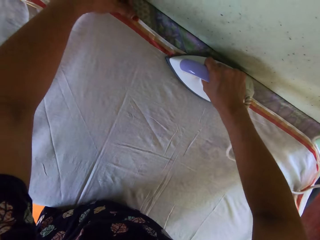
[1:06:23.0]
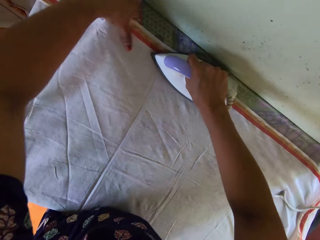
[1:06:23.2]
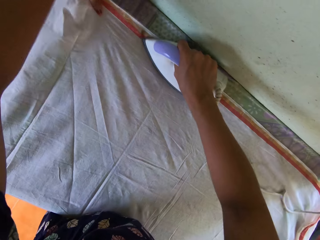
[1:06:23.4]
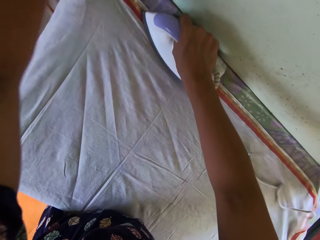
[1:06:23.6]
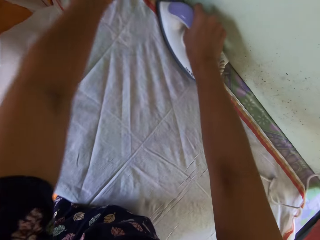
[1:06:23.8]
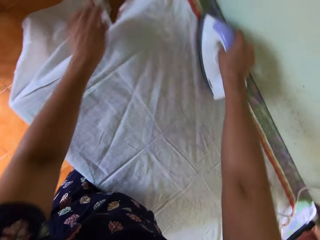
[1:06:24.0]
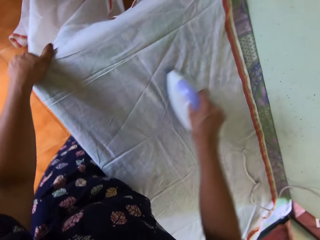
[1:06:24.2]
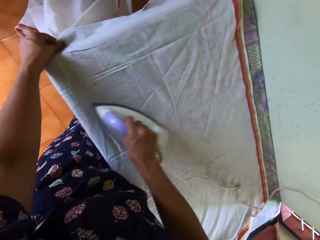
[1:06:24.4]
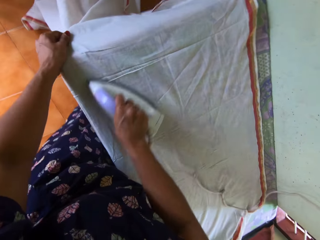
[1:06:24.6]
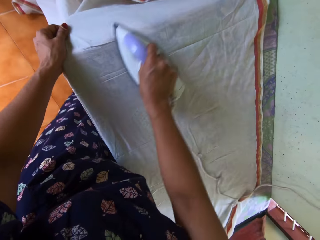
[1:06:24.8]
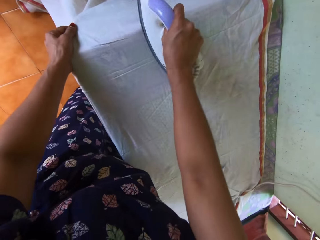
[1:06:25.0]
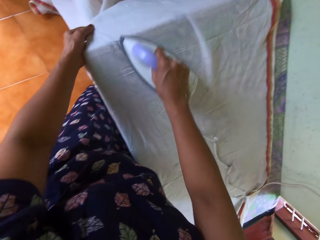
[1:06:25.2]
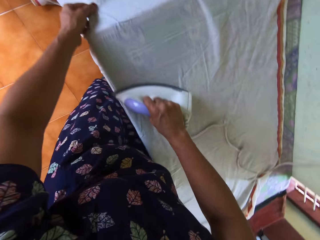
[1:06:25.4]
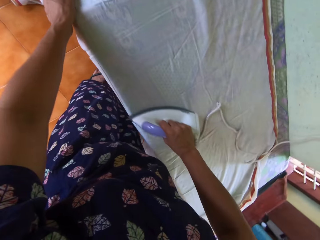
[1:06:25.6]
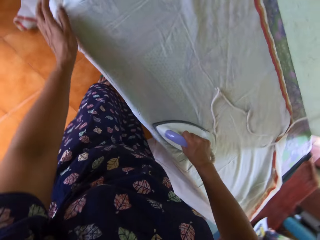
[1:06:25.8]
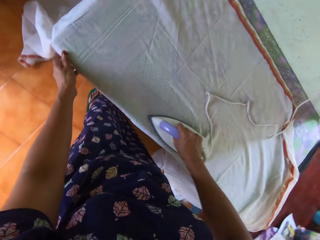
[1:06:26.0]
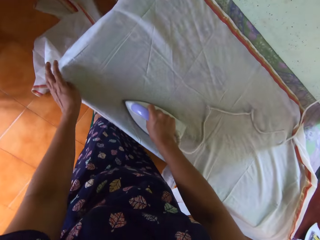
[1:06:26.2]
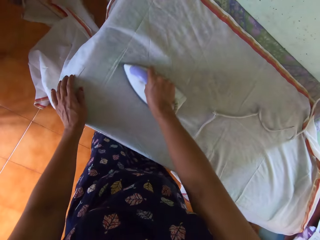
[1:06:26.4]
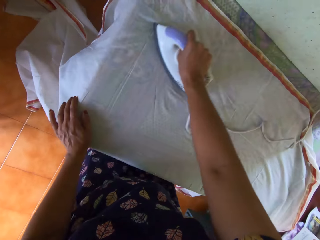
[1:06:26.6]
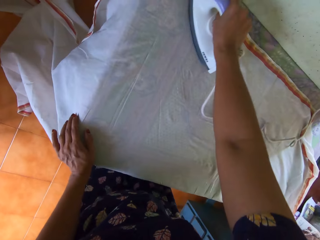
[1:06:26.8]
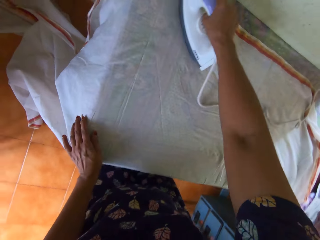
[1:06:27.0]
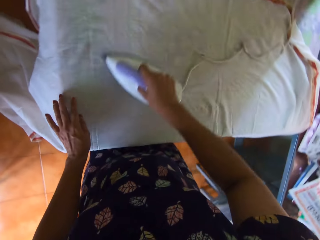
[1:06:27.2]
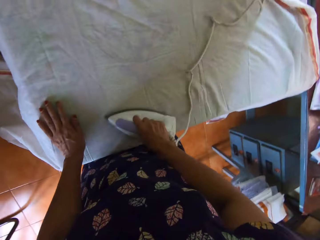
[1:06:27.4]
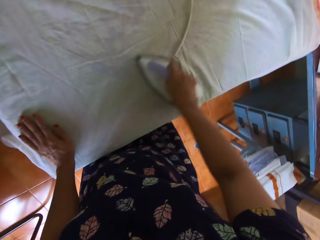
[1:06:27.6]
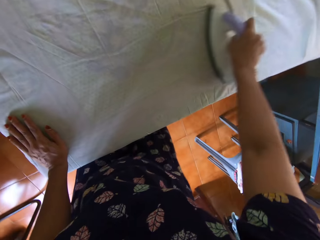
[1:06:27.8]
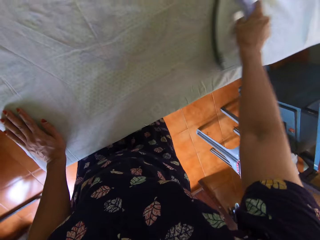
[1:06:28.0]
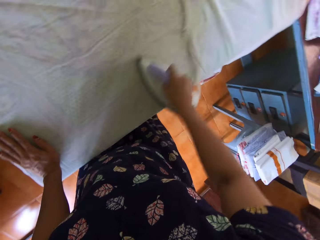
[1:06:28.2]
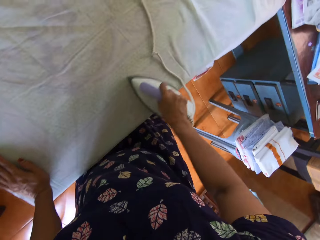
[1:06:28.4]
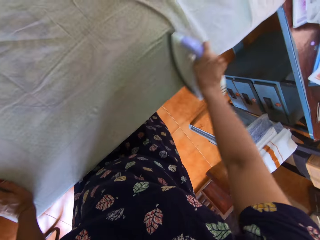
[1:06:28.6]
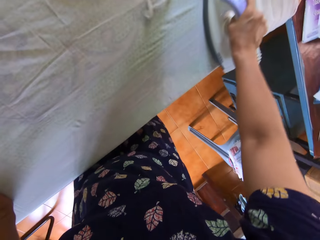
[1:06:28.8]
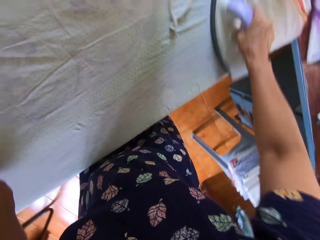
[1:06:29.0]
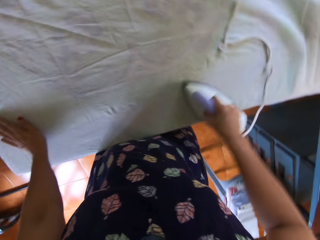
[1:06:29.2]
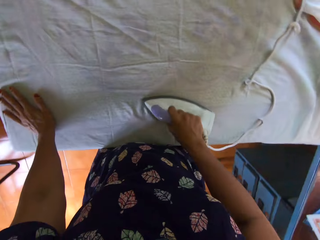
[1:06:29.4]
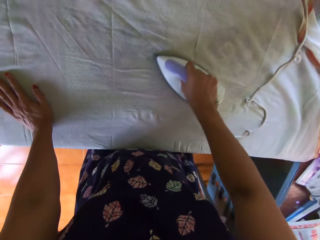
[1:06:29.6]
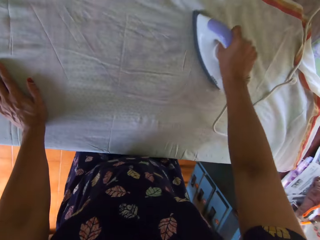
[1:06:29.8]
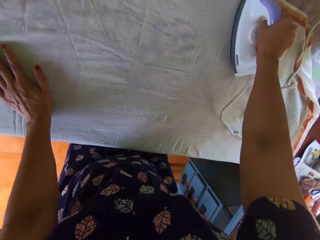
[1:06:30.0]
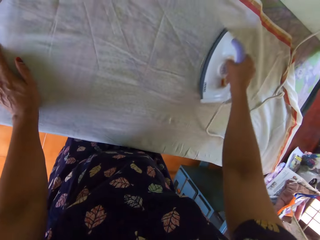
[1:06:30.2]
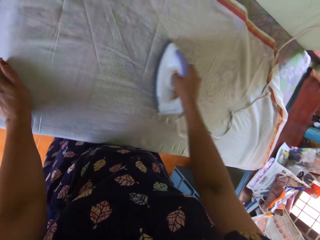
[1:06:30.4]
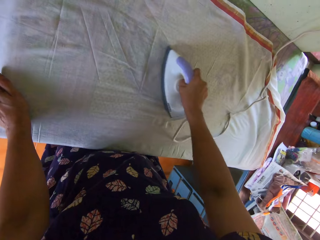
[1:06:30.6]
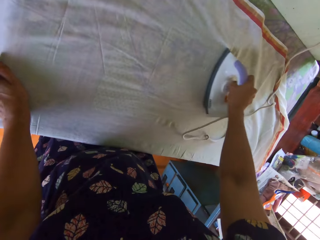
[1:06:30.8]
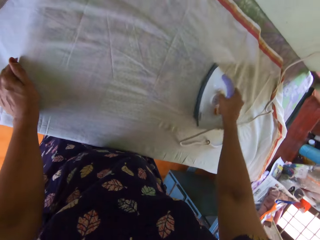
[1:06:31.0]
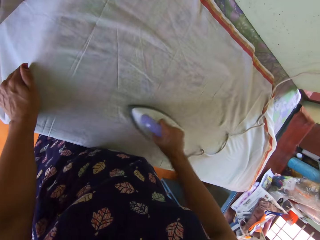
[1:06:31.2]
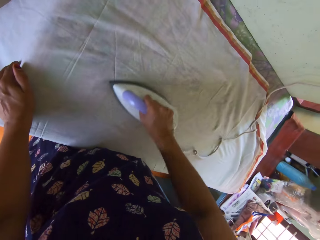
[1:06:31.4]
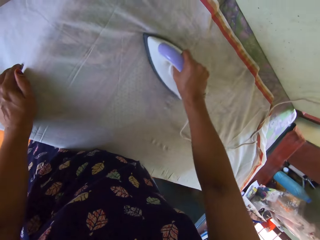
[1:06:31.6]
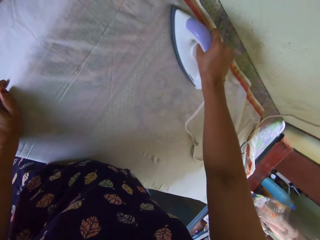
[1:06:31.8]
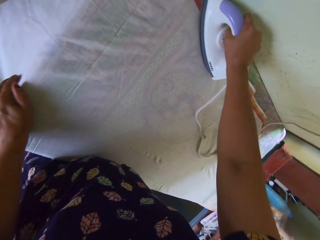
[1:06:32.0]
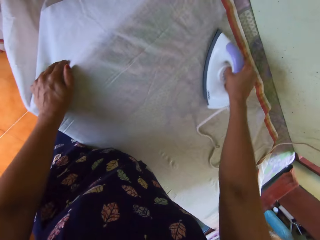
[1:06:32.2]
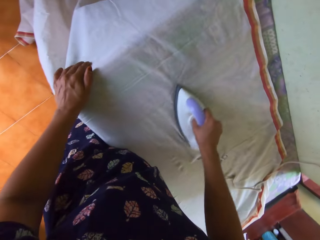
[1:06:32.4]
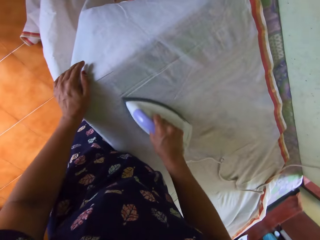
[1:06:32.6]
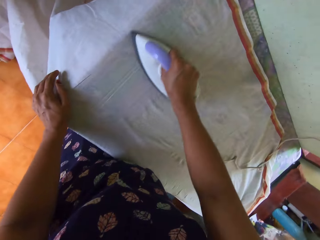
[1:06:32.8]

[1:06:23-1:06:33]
The camera wearer stretches the piece of cloth. They hold the piece of cloth. They hold the piece of cloth again.

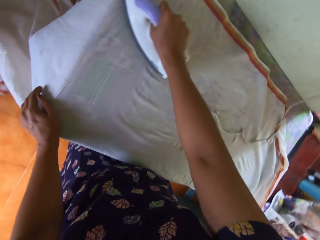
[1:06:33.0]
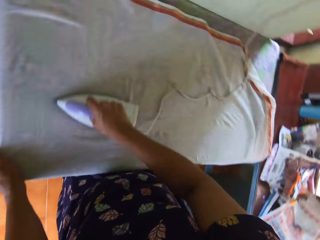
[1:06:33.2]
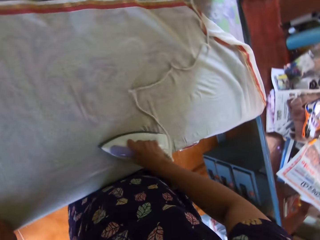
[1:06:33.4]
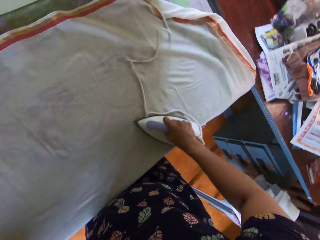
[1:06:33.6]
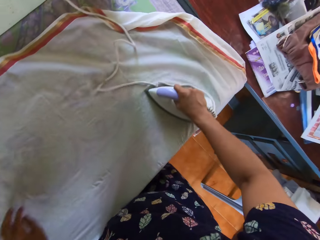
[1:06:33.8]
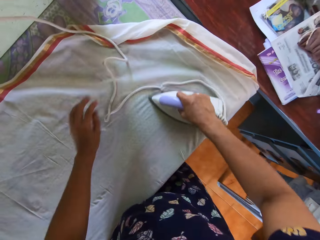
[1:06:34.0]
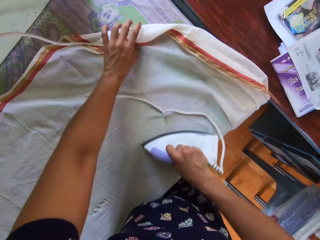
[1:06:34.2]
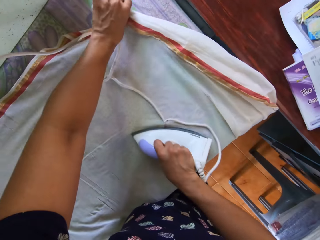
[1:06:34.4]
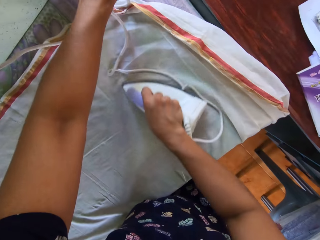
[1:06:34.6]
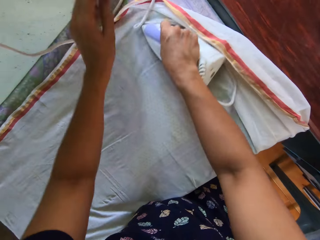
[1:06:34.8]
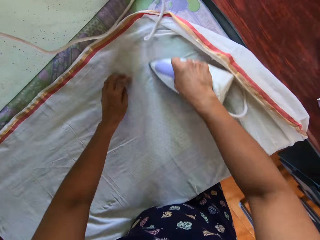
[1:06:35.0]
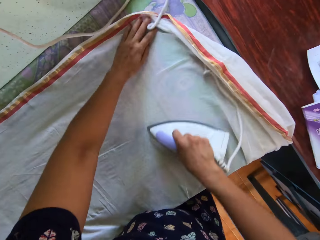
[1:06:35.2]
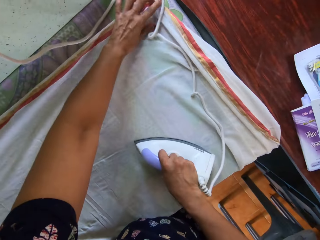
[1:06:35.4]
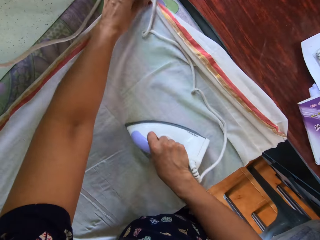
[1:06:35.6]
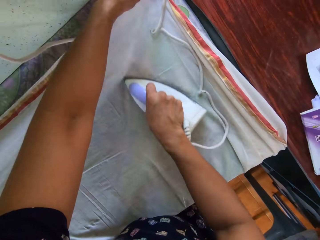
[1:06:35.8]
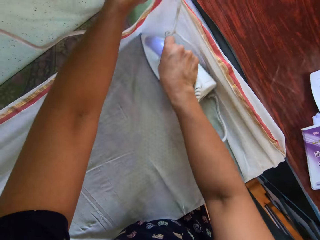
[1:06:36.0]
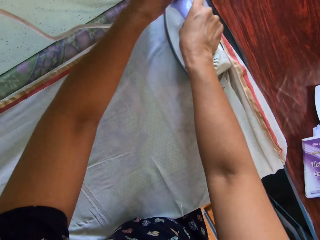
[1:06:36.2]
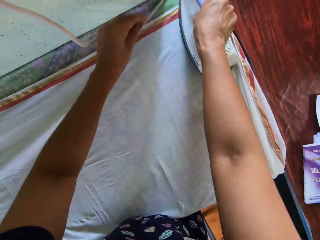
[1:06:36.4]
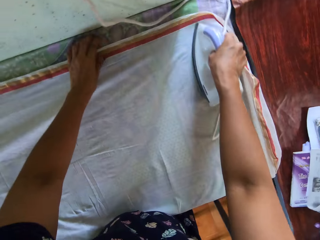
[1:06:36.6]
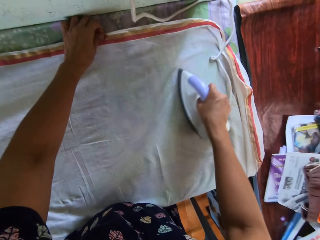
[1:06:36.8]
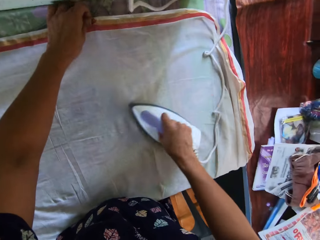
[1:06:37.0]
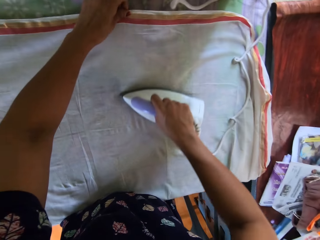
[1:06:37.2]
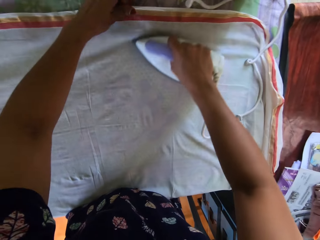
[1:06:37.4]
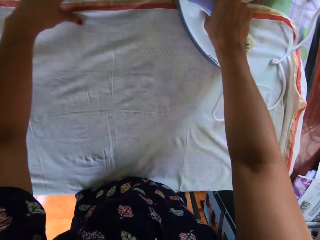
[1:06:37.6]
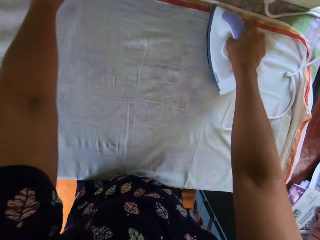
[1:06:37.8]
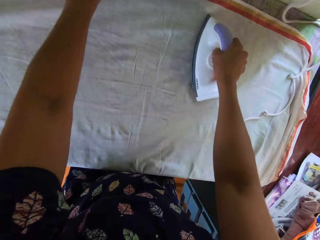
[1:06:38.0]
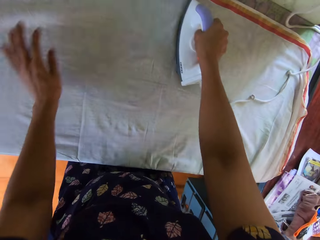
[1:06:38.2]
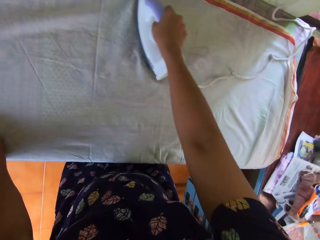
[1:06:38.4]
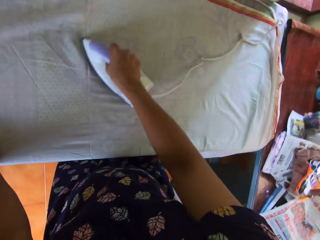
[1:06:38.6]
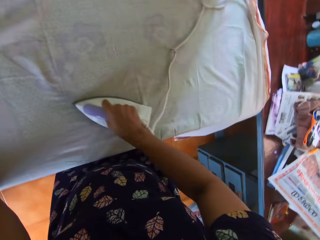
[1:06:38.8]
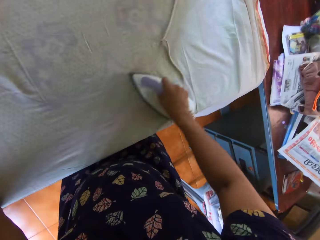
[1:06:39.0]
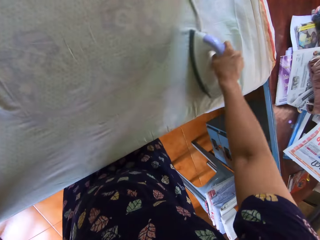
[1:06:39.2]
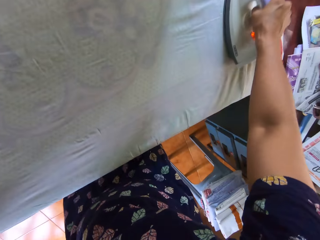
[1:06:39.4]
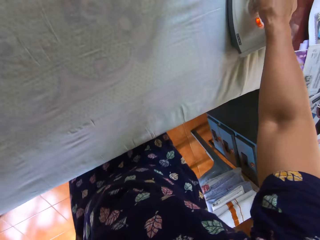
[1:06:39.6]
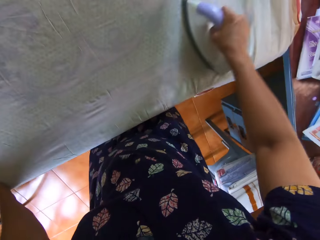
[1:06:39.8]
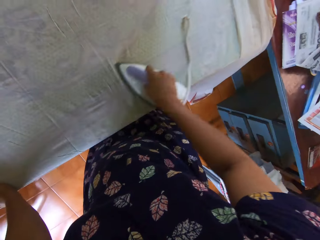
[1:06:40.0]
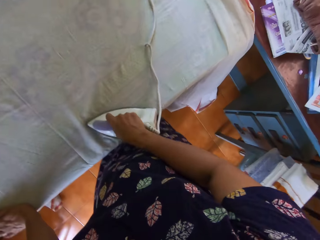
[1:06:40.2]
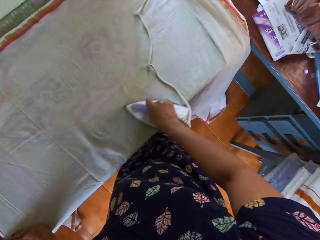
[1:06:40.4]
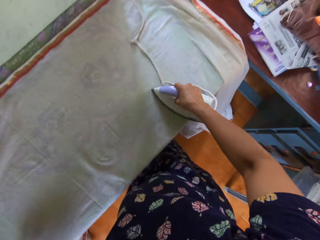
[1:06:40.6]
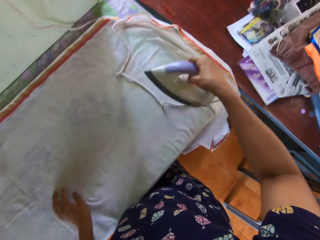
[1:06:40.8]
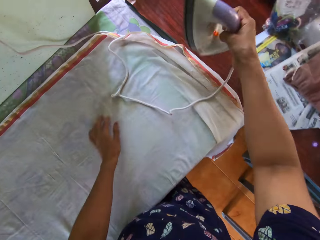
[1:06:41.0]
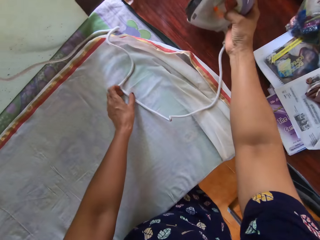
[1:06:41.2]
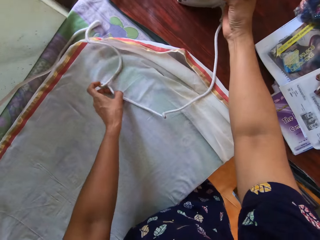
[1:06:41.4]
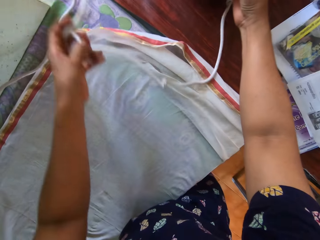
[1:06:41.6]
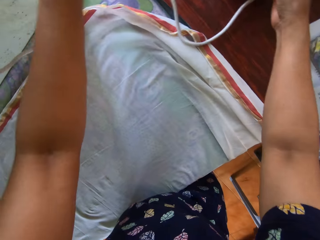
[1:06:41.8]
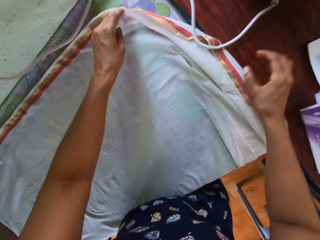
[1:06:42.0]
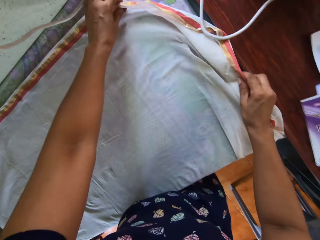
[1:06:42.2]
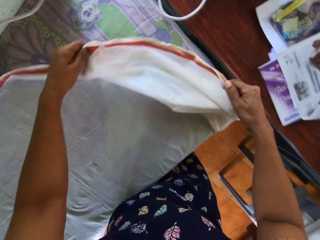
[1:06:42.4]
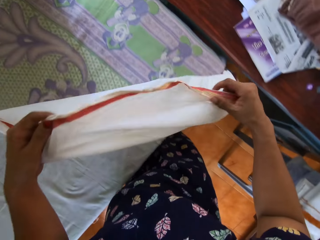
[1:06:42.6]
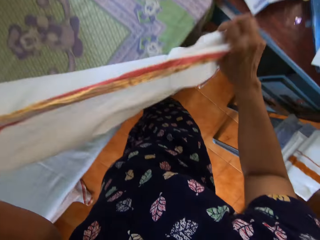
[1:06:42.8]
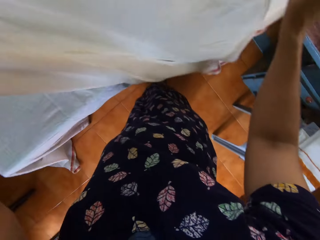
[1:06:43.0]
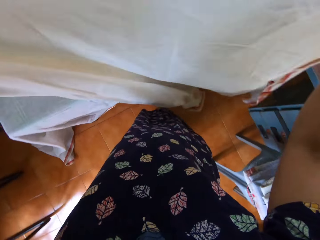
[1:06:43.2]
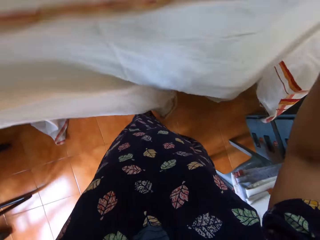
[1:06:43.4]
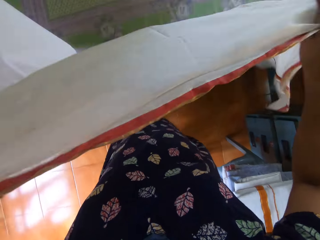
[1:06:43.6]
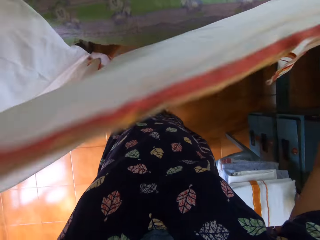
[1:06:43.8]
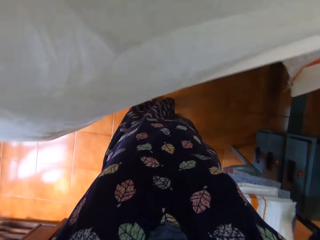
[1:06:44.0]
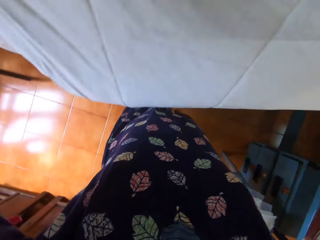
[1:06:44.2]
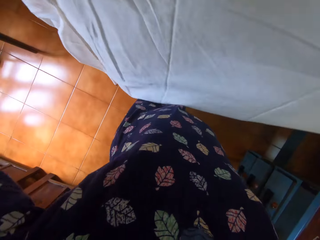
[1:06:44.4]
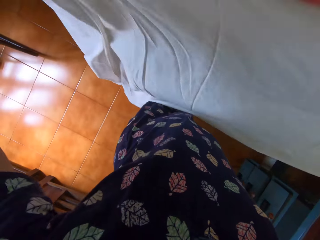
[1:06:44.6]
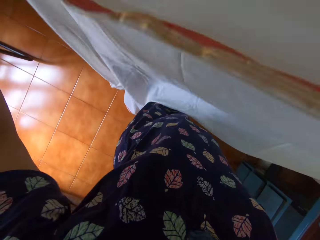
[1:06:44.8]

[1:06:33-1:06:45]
The camera wearer stretches the piece of cloth repeatedly. She moves her hand. She moves the iron cable. She drops the pressing iron on the desk. She stretches the piece of cloth. She picks the bedsheet from the pressing table with both hands.
